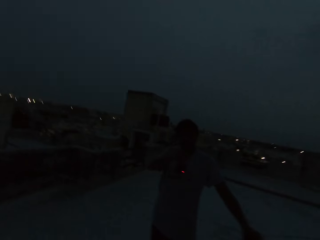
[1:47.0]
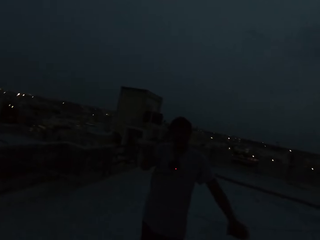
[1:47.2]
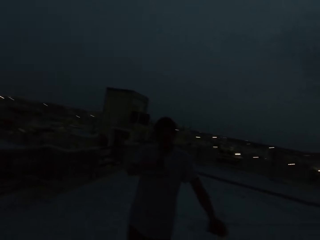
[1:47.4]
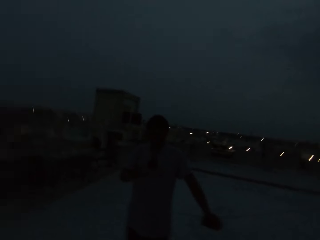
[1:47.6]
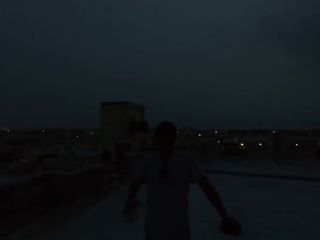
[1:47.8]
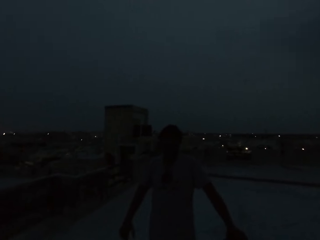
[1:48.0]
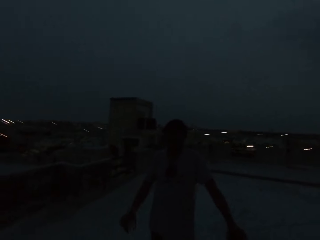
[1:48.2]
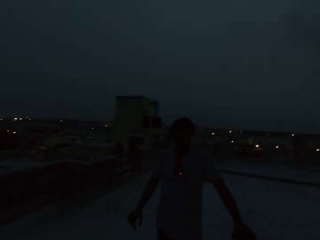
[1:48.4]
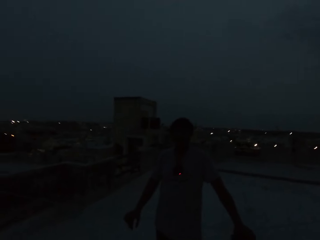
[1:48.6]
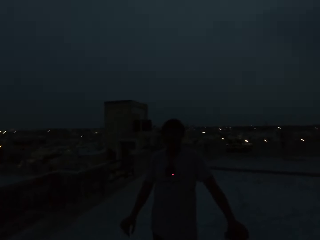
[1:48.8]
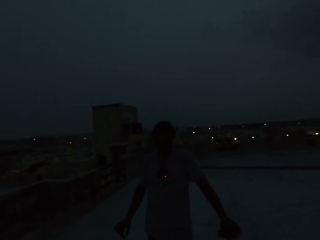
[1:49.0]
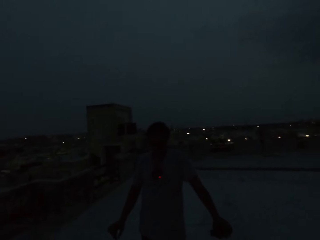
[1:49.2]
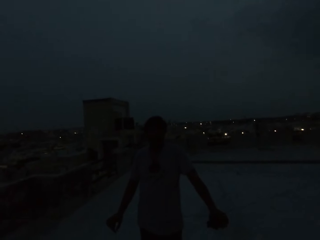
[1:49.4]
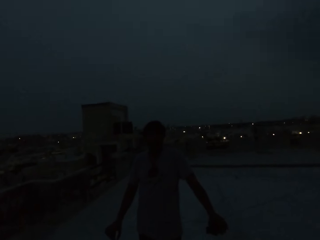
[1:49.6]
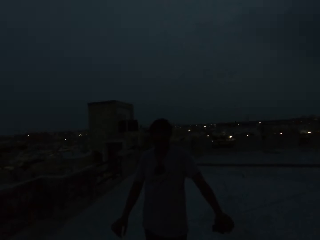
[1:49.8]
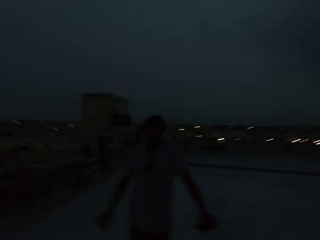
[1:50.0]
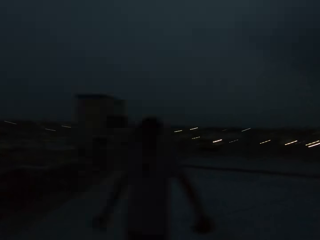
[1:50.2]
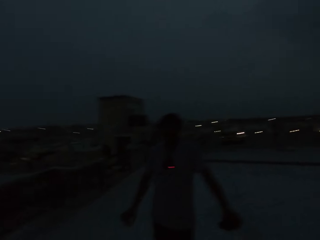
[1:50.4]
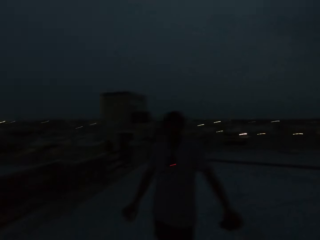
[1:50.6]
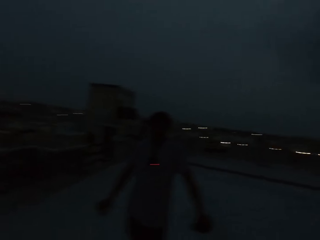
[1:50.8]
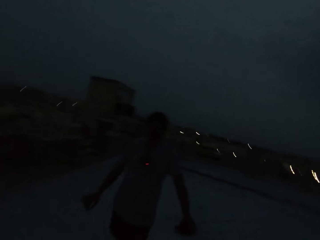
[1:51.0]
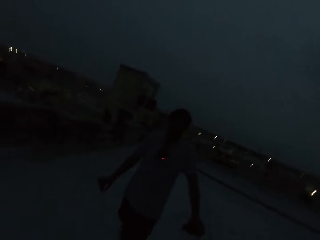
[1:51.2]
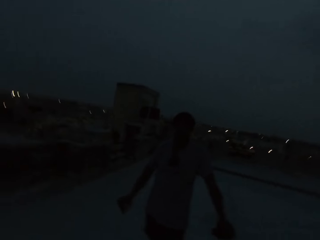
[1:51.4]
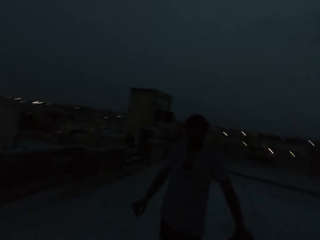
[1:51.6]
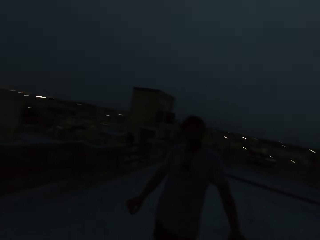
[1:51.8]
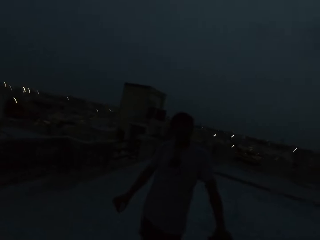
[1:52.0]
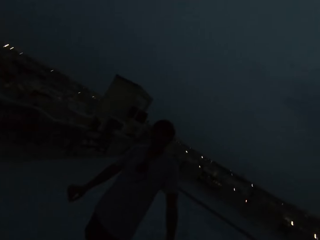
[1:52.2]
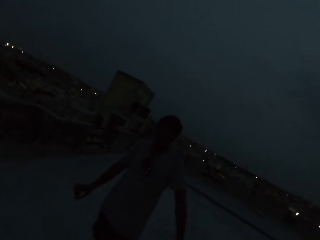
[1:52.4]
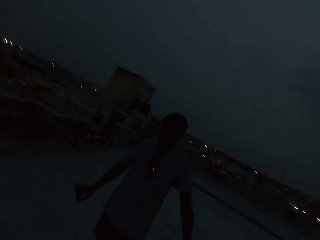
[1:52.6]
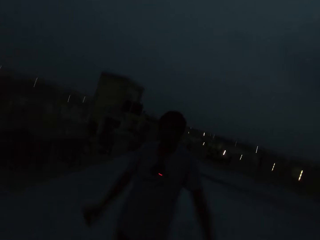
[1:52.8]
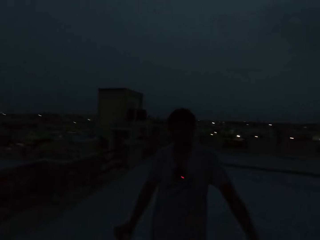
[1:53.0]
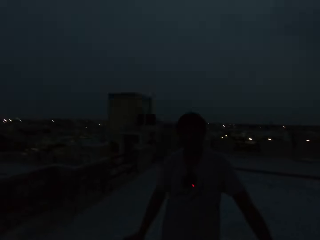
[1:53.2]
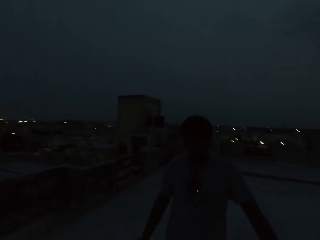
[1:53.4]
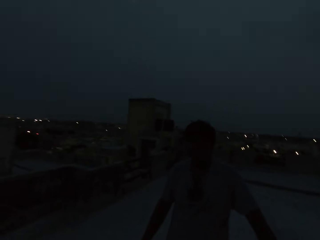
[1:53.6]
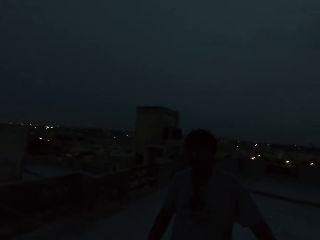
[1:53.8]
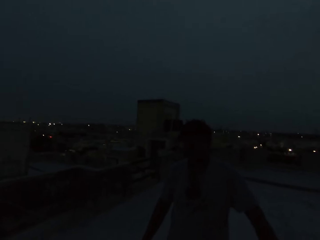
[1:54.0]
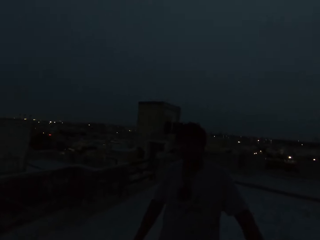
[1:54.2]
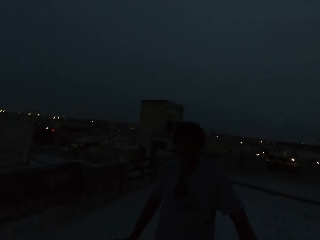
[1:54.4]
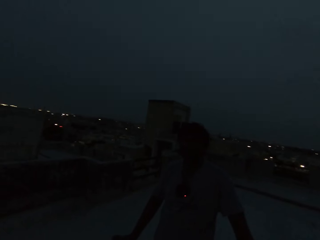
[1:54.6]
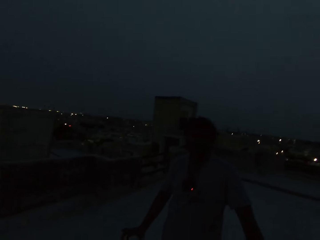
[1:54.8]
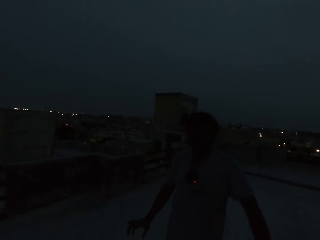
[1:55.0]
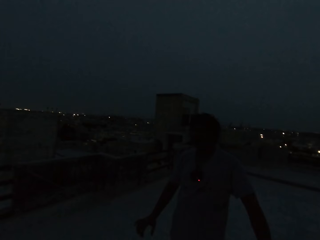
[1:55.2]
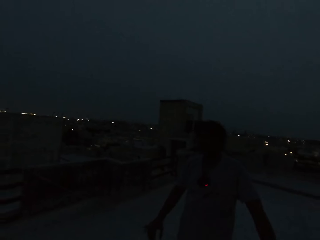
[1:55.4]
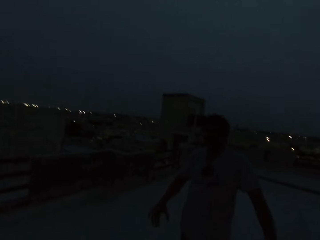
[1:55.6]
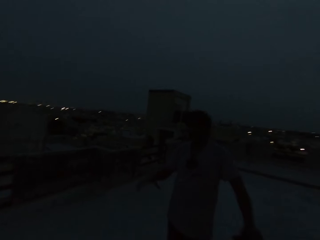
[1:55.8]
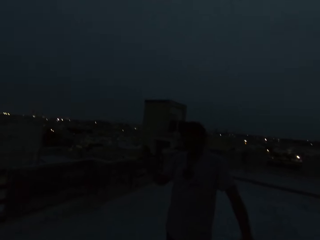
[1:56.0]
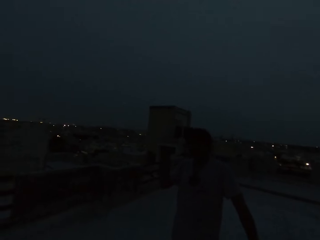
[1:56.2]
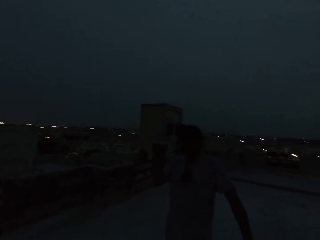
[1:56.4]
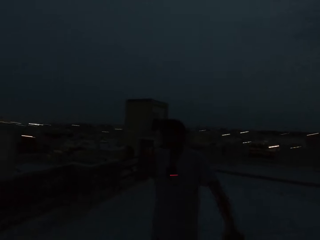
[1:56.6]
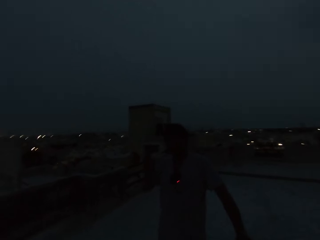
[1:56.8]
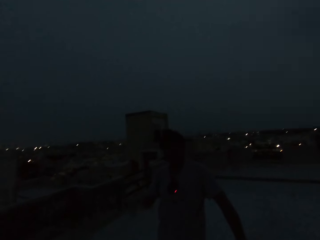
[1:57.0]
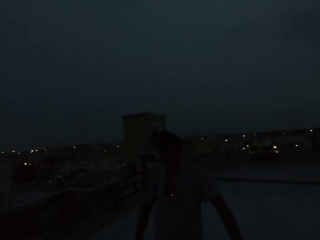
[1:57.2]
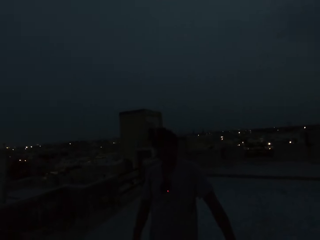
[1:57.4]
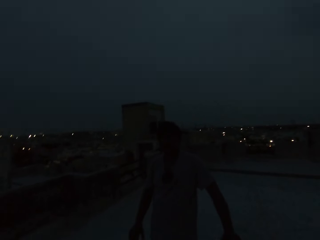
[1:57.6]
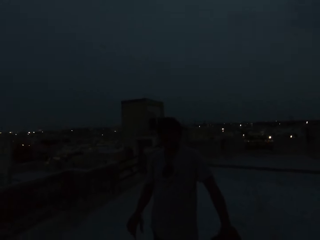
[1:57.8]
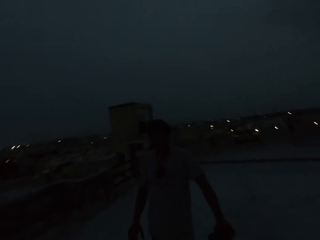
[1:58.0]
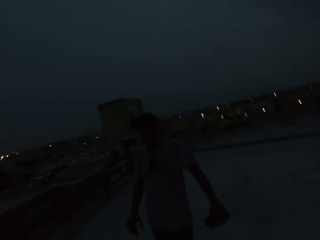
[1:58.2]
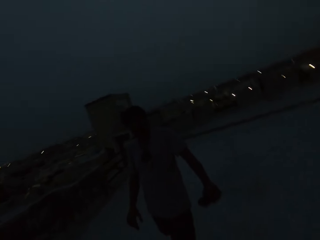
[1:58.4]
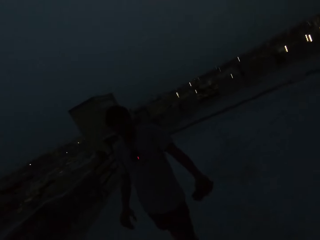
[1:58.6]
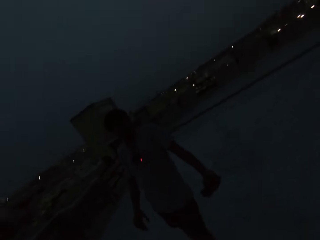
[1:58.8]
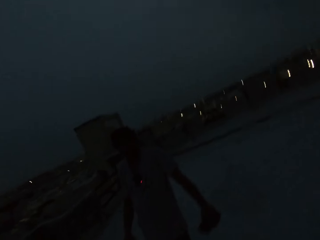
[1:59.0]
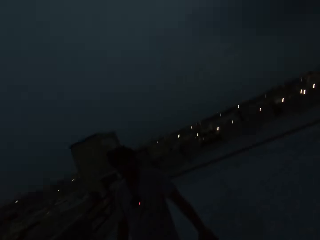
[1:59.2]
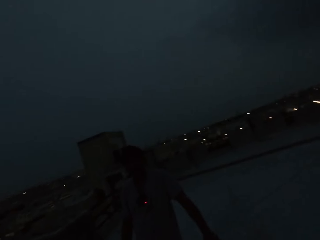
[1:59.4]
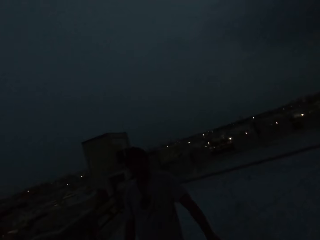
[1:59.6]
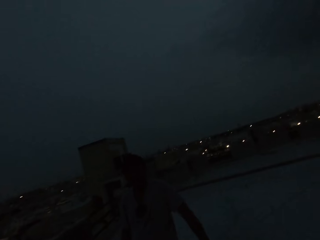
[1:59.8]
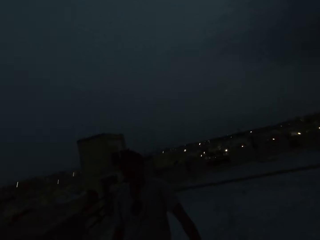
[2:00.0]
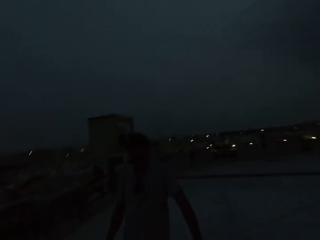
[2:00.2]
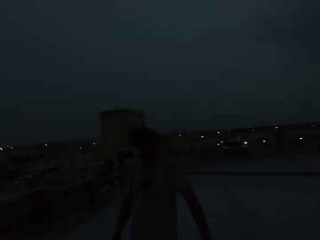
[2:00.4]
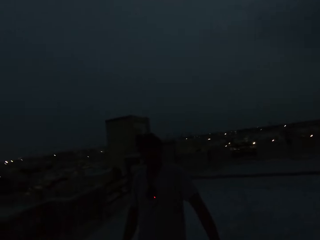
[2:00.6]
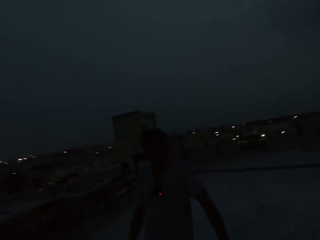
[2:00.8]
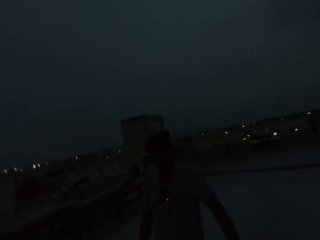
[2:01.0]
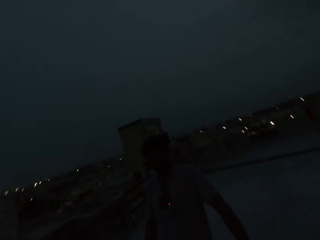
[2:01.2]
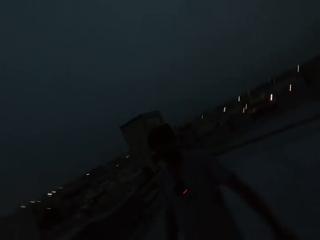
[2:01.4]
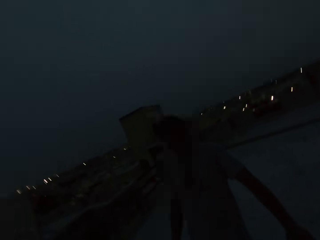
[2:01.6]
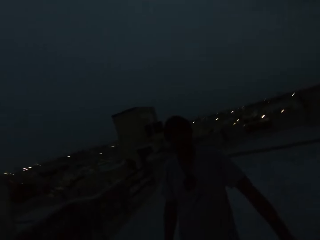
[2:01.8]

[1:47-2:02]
A person gestures with the left hand. The person lowers the hand. The camera wearer looks at the person. They look around. The person gestures. The person converses with the camera wearer. The camera wearer looks around.

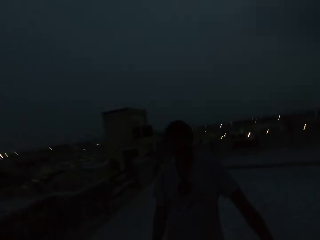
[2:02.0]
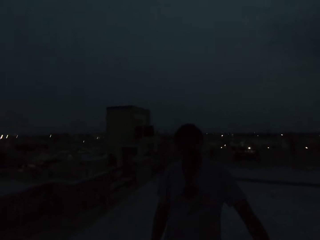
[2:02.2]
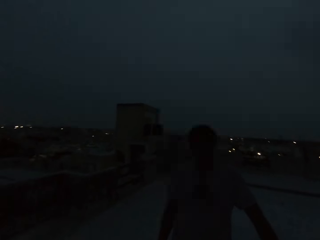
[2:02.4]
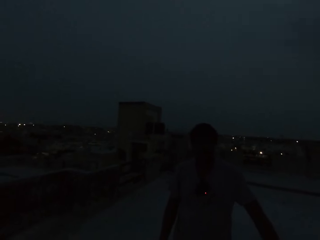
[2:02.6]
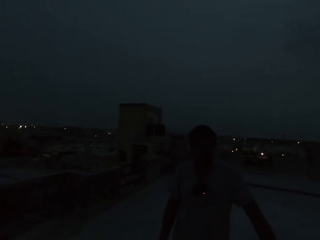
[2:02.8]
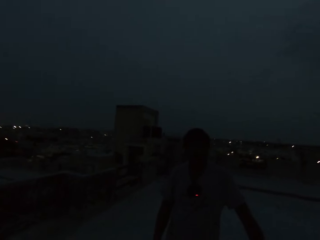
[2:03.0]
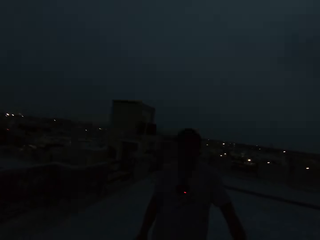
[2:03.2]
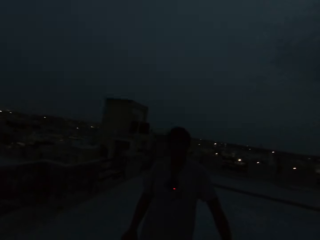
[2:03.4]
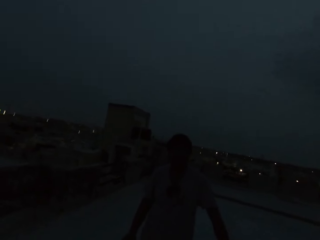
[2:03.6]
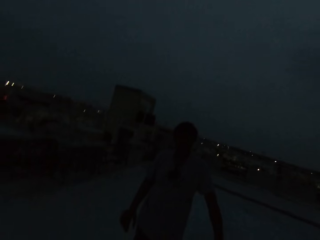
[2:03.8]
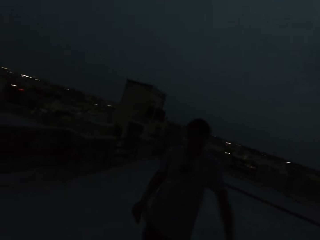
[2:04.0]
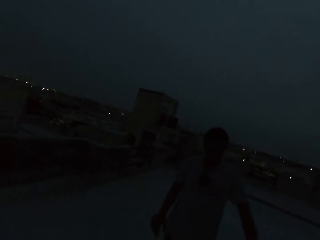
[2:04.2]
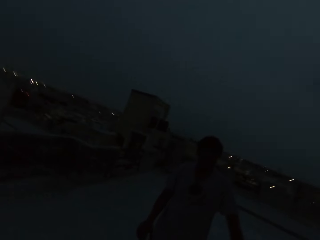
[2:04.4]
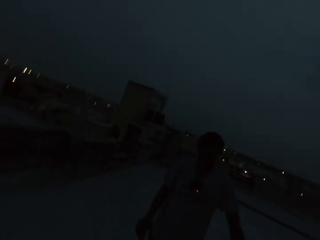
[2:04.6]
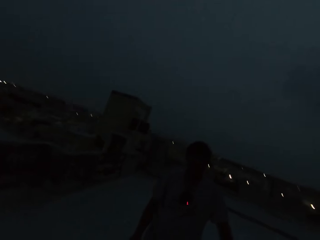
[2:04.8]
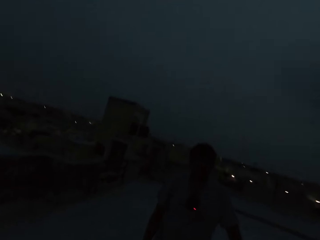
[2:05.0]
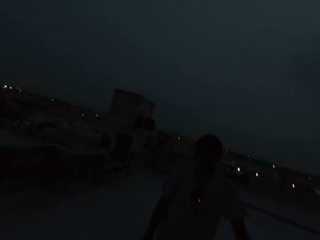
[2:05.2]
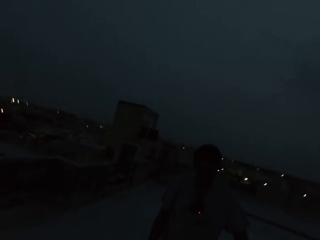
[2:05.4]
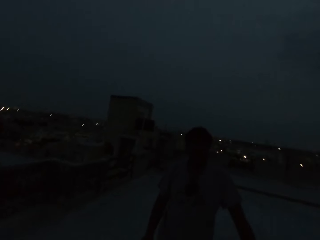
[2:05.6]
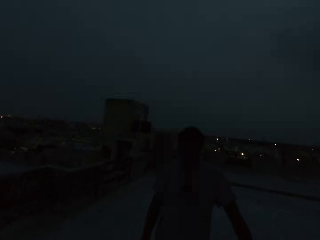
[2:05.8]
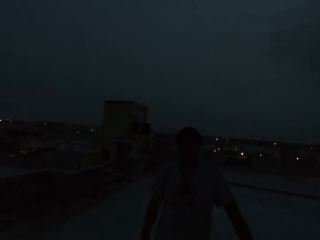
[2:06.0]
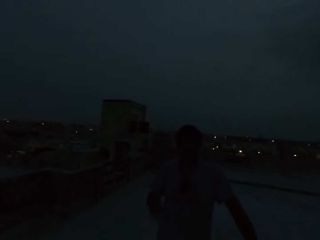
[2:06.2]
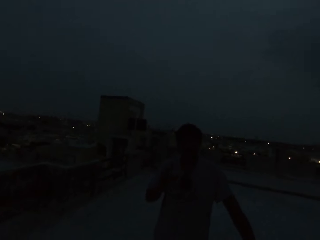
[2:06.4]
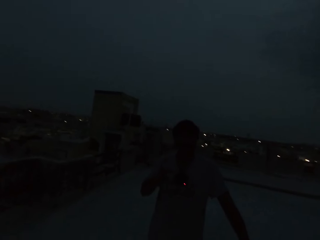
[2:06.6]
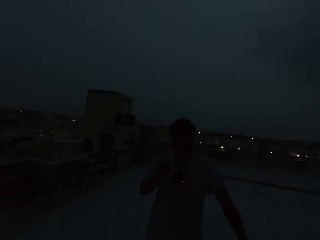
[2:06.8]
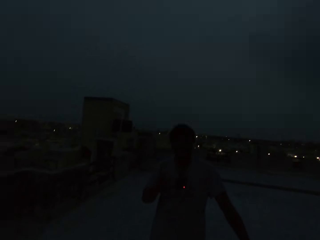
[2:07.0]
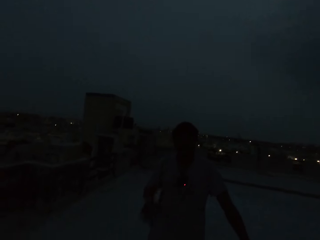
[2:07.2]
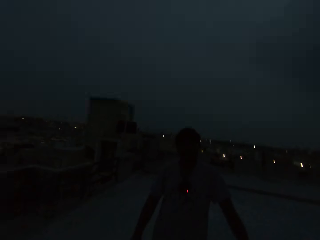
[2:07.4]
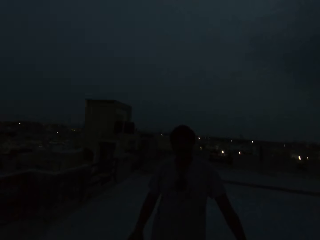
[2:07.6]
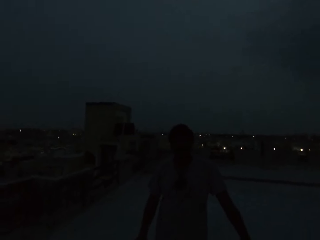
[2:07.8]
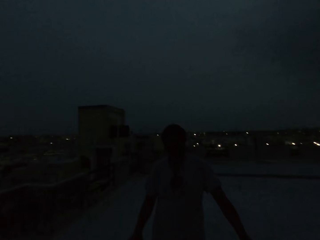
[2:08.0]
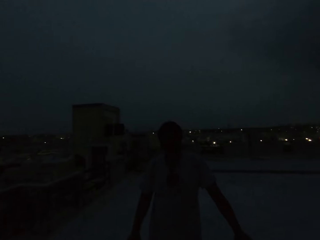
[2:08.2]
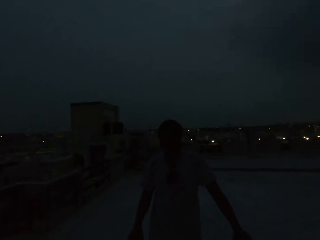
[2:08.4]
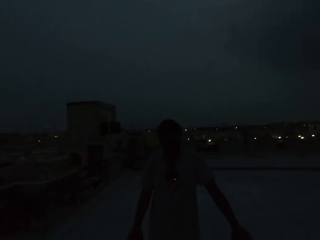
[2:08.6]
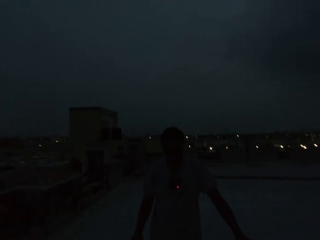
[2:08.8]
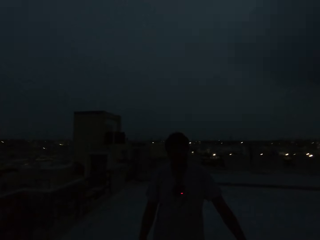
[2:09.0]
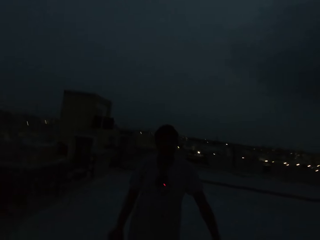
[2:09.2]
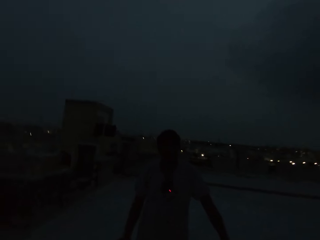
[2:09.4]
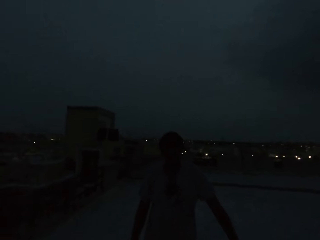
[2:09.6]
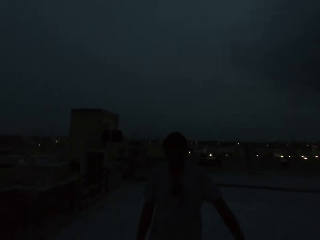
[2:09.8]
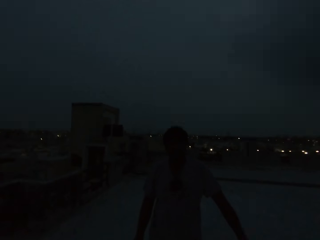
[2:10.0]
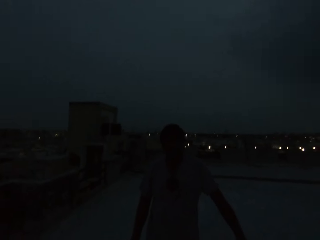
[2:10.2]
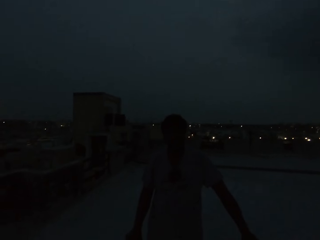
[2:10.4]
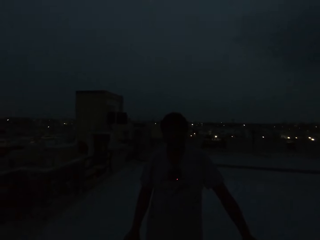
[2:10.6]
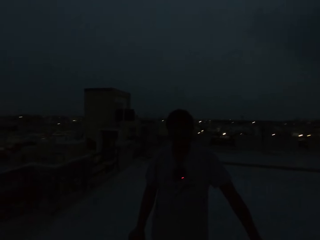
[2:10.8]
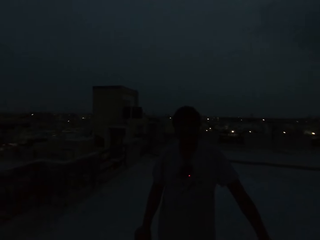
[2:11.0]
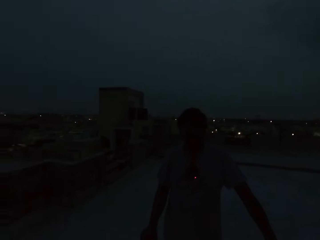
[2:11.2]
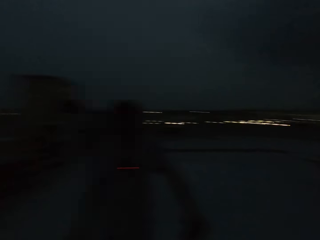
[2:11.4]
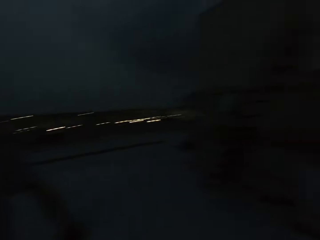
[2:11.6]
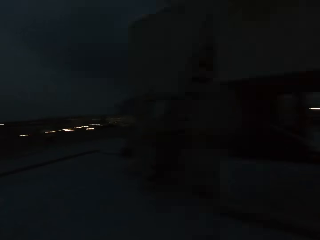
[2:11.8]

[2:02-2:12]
A person gestures. The camera wearer looks around.
